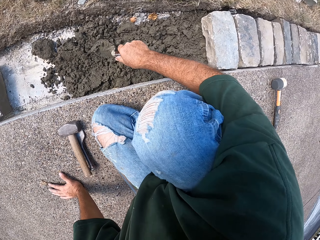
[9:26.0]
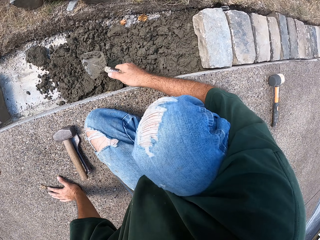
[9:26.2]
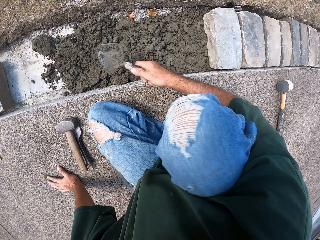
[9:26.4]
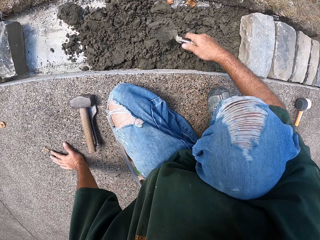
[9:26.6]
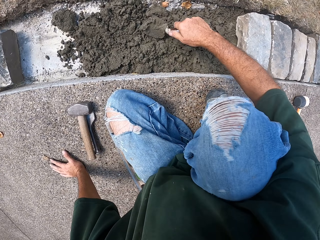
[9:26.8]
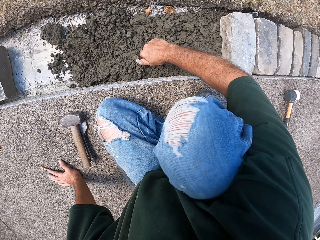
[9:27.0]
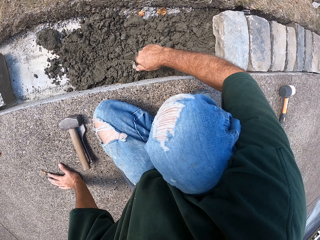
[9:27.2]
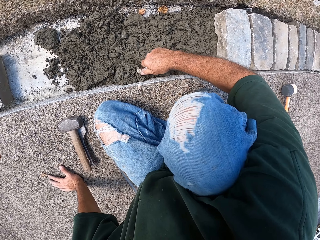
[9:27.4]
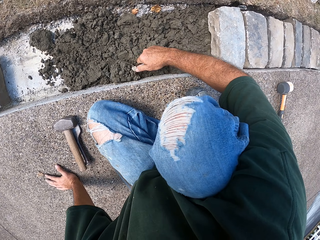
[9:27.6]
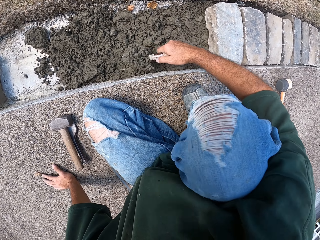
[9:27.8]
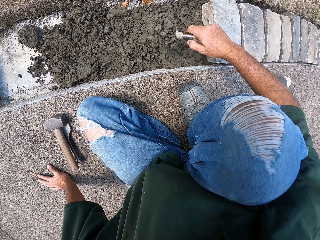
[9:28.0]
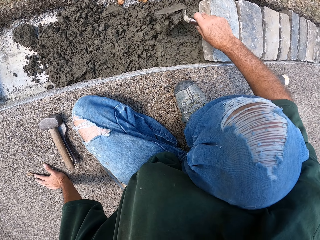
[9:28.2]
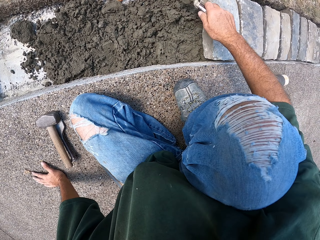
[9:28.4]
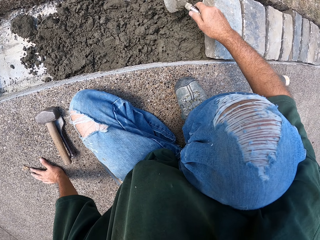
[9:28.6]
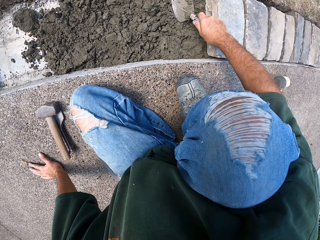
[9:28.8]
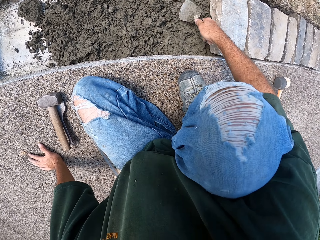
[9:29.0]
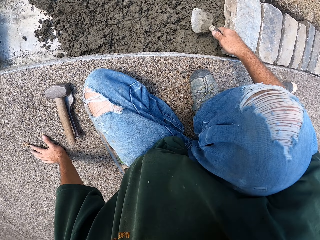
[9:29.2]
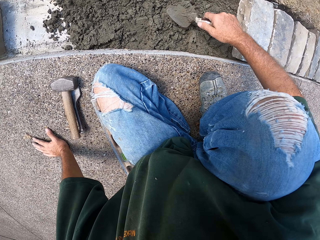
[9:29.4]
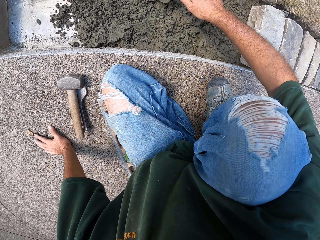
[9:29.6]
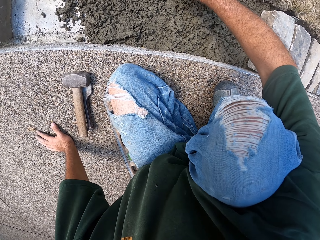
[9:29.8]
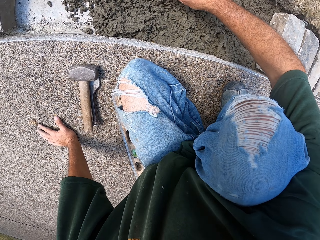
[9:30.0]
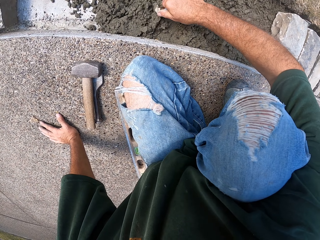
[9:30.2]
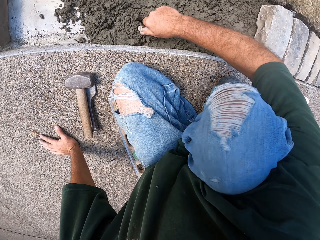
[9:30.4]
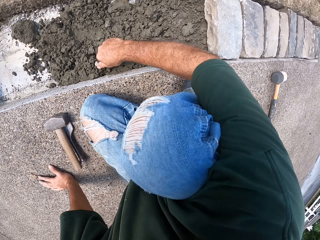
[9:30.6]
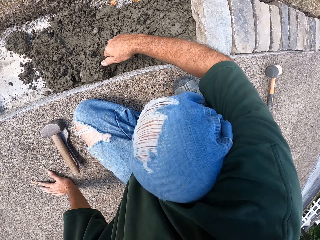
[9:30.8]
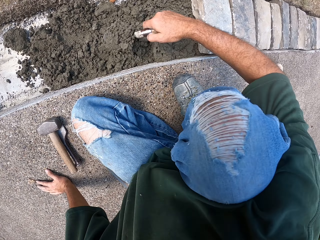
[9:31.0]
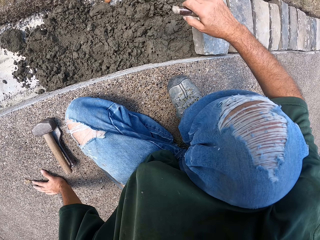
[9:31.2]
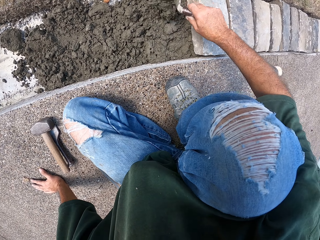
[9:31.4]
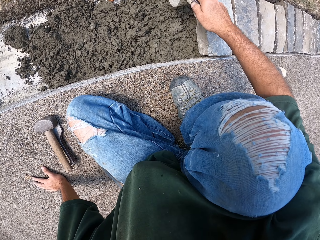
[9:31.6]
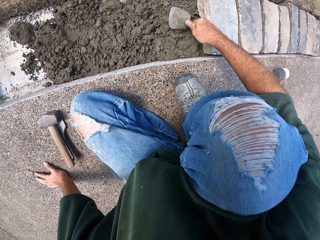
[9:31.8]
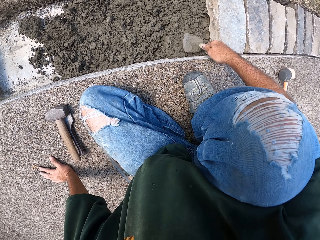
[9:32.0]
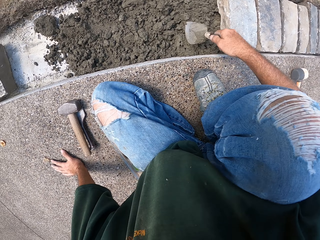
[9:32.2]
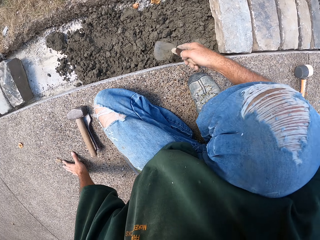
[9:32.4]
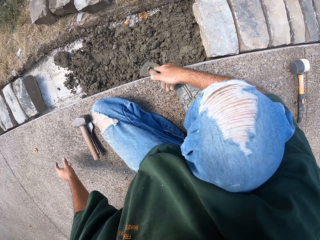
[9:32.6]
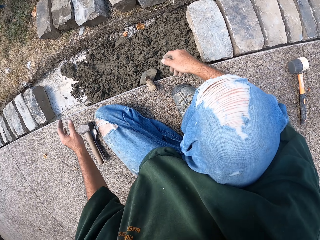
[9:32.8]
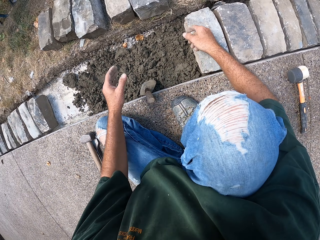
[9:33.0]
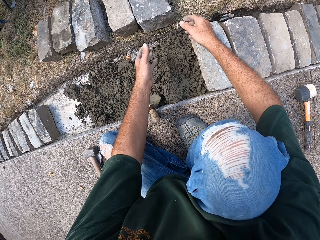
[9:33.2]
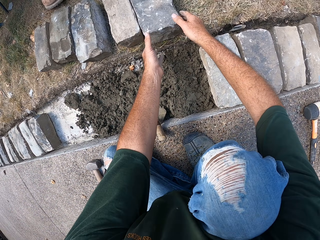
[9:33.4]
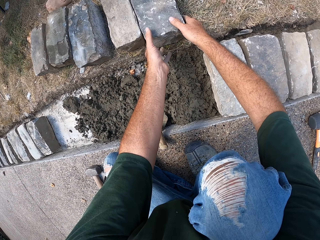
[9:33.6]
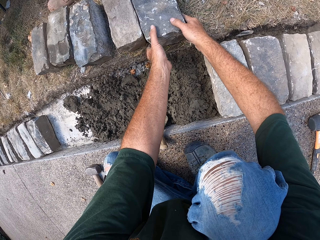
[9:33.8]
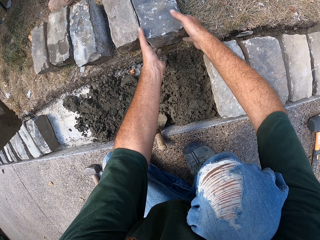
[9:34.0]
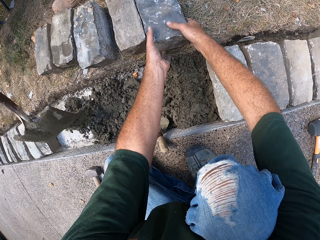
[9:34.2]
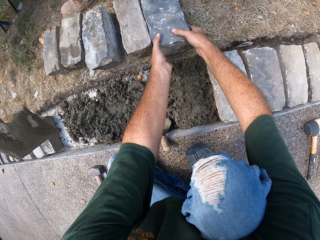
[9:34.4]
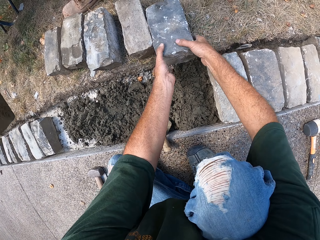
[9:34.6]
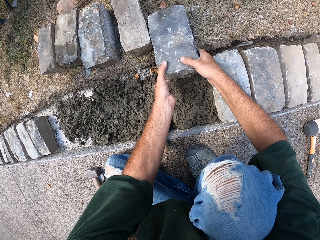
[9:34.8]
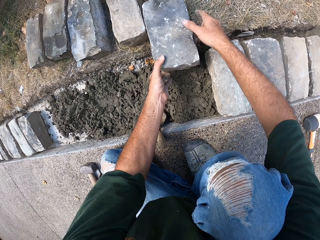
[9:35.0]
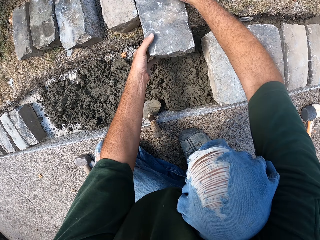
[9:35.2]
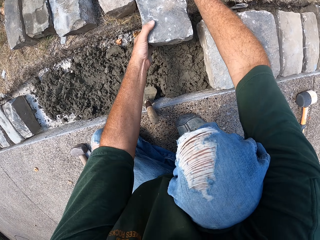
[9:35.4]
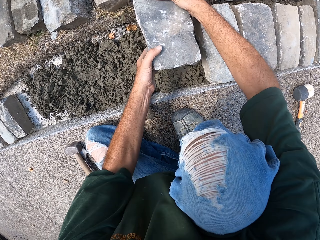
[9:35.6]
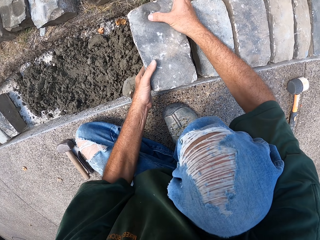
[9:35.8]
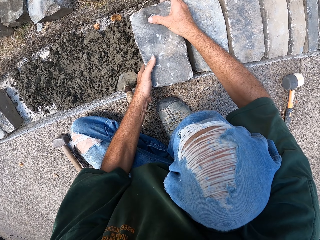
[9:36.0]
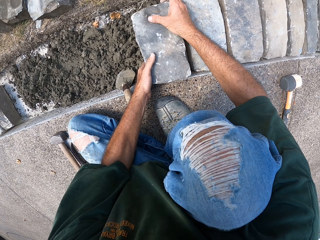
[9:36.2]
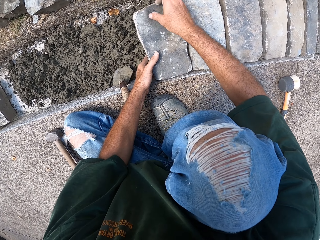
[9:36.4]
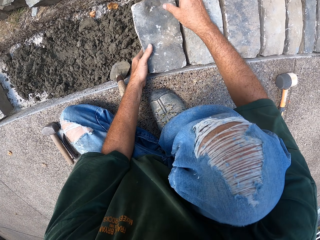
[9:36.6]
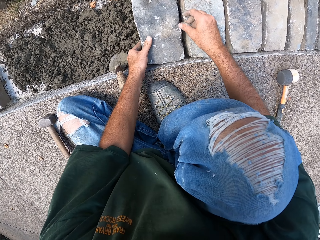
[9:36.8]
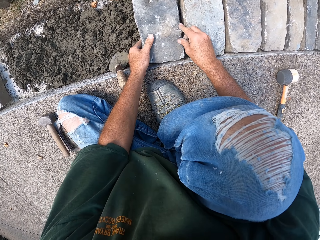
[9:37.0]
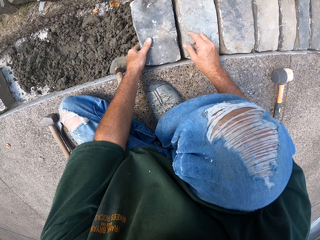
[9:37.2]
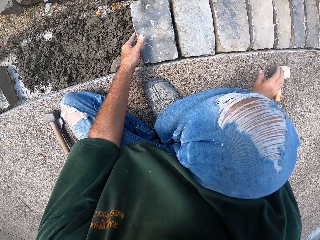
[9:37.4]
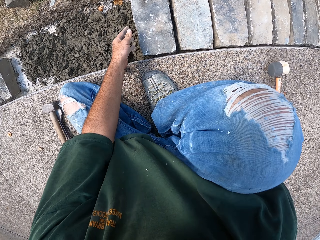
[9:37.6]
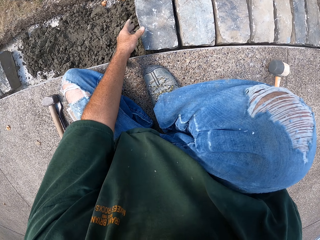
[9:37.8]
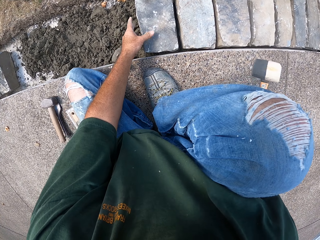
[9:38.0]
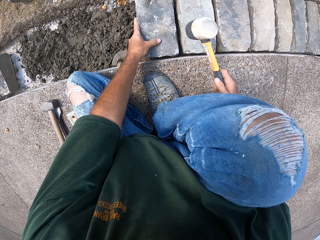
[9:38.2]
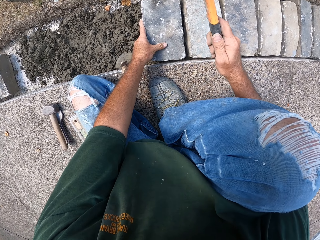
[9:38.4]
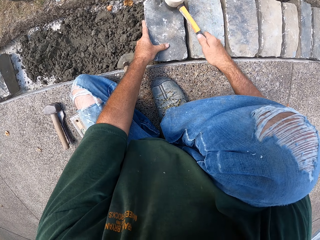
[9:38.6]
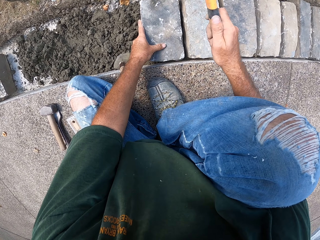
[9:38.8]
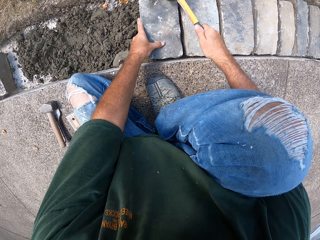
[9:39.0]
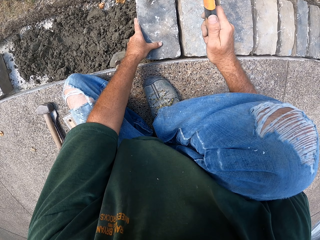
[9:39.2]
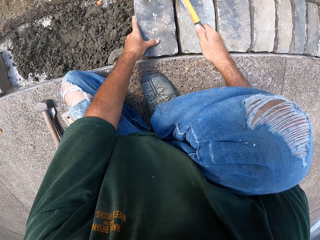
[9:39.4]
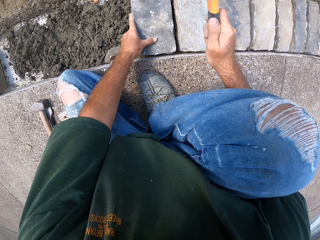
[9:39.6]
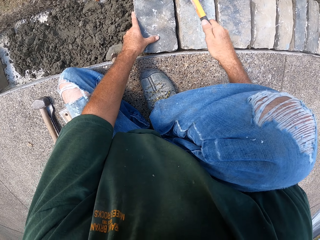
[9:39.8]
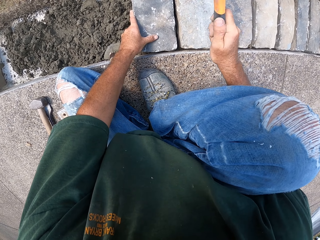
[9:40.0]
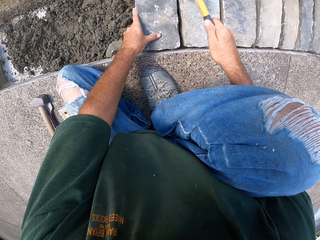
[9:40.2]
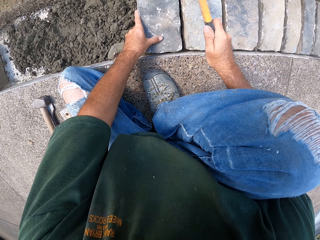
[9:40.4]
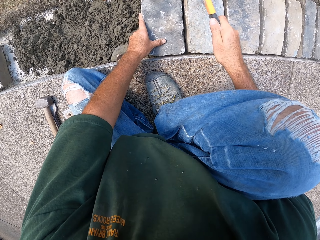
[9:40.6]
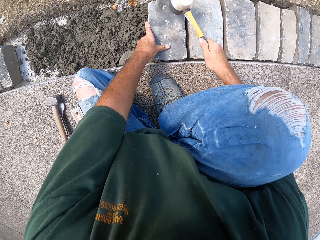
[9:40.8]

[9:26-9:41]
The camera wearer drops the masonry trowel. They pick up a brick or stone. They put the stone in the furrow. They fix the brick. They pick up a hammer and hit the brick with the hammer.

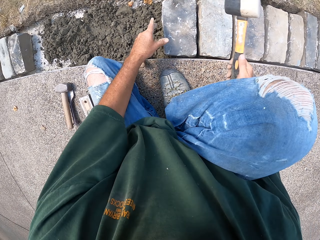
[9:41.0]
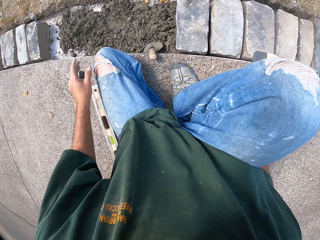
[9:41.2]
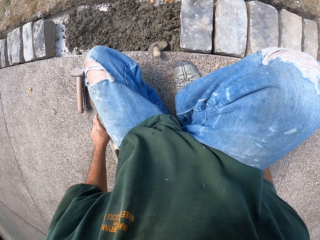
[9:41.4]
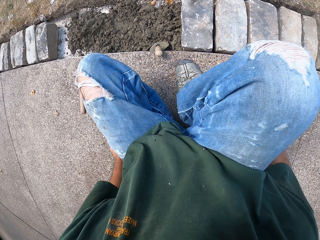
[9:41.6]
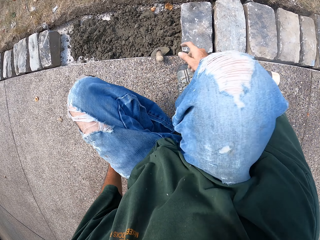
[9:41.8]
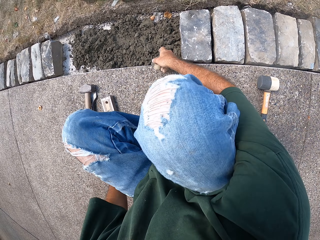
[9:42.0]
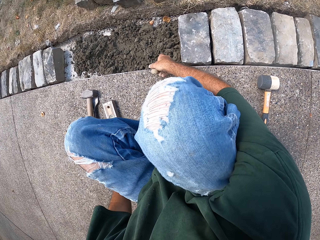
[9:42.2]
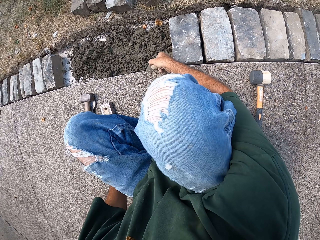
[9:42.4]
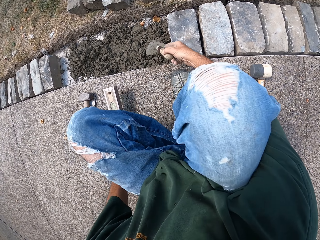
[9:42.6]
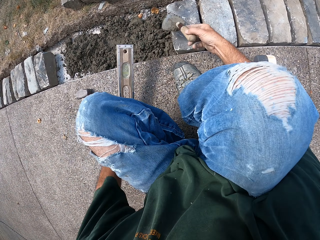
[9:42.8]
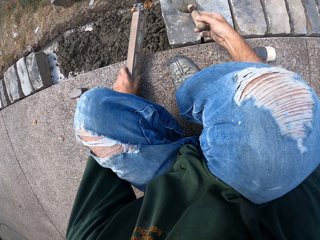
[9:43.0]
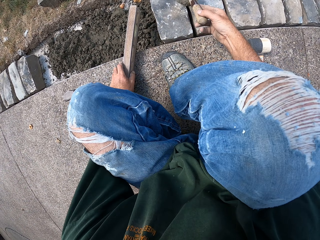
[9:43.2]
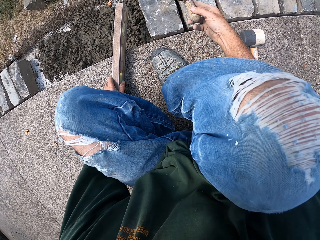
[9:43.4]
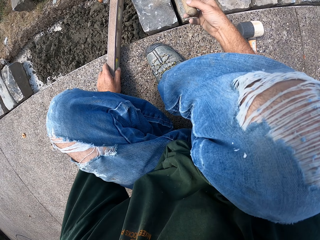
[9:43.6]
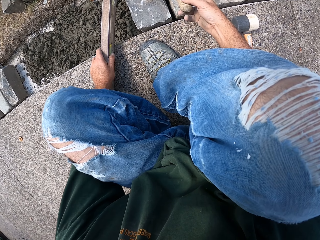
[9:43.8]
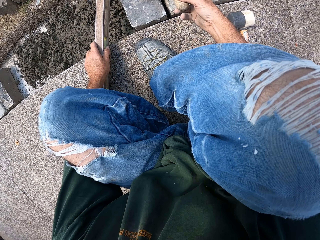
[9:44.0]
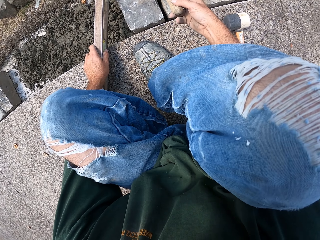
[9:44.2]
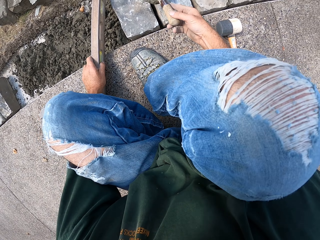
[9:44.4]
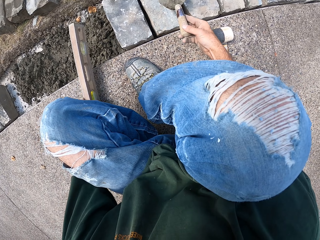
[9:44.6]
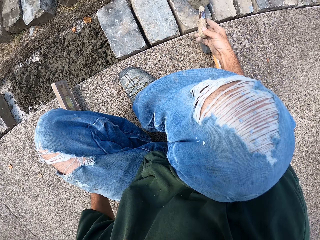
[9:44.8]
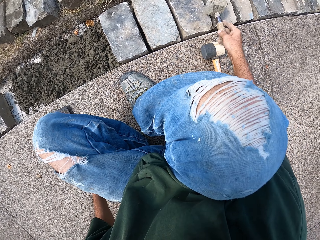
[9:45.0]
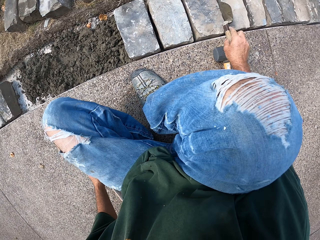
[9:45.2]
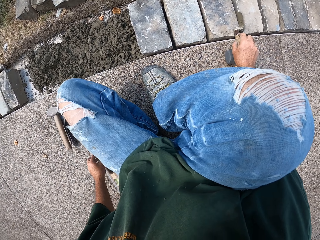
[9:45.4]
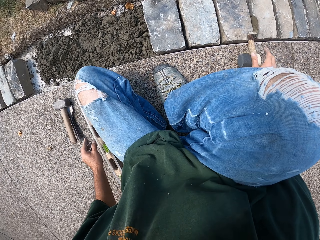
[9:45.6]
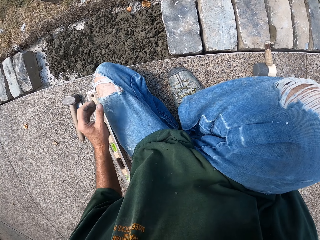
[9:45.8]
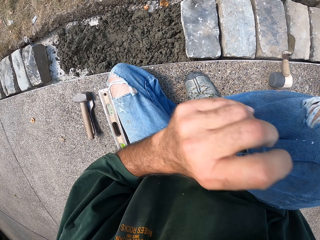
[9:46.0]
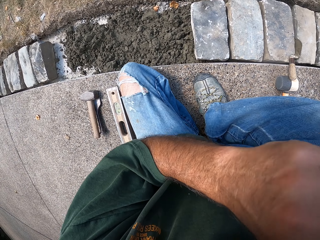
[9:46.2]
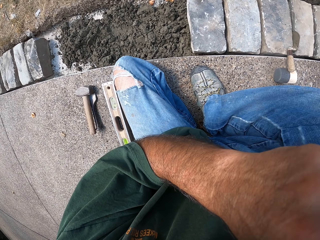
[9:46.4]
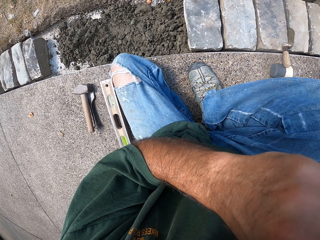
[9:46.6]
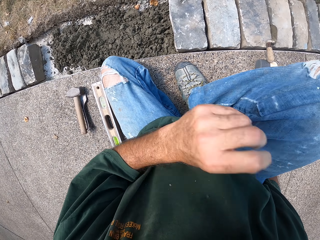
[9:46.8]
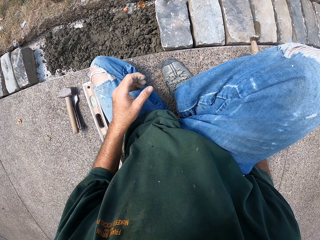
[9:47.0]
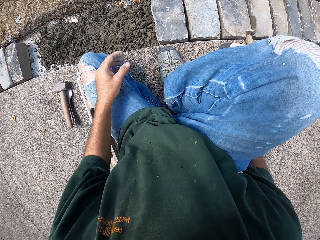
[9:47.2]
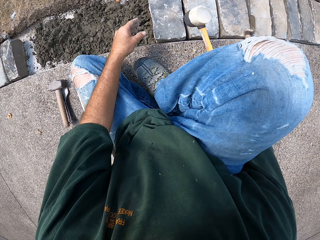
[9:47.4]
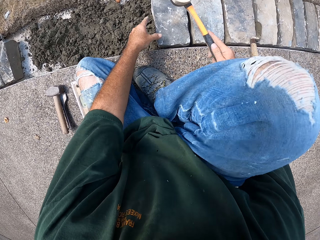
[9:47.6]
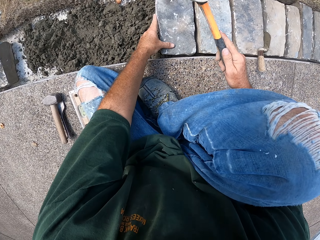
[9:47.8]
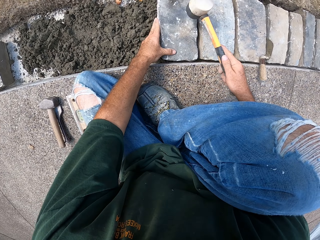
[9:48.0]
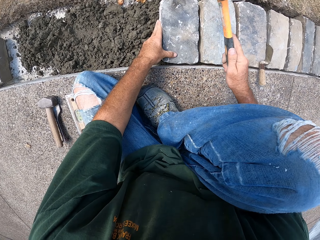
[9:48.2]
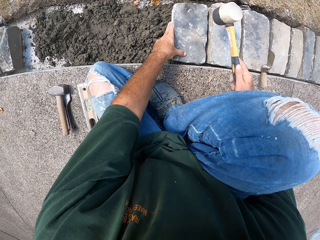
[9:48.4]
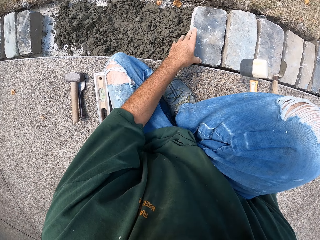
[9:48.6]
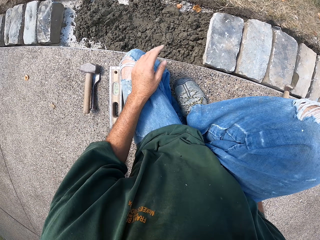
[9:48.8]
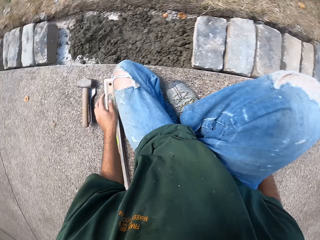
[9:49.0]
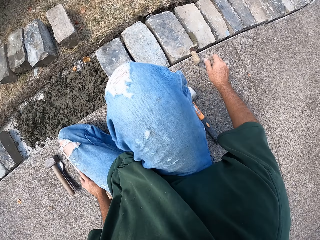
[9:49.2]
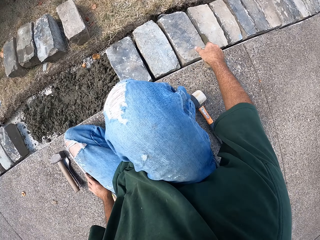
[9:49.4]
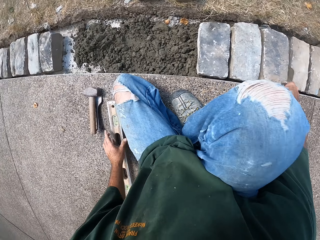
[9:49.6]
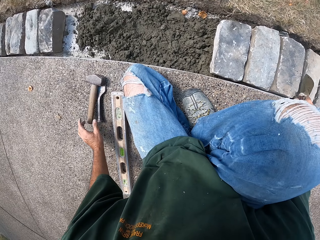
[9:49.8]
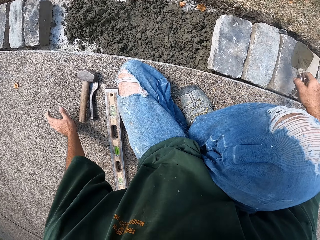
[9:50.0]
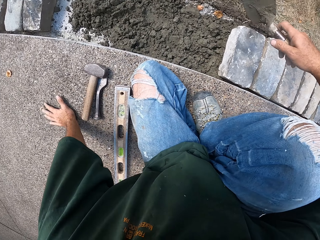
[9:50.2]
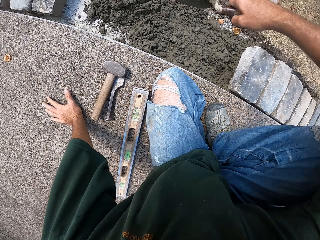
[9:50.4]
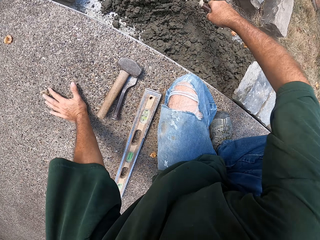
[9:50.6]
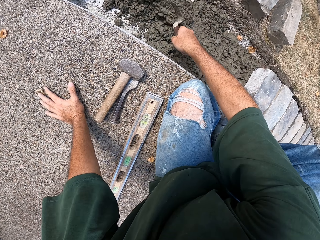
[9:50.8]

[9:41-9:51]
The camera wearer picks up a masonry trowel. They check the level with a level balance or spirit level. They hold the spirit level. They drop the masonry trowel. They hit the brick with a hammer. They drop the hammer. They take the trowel.
